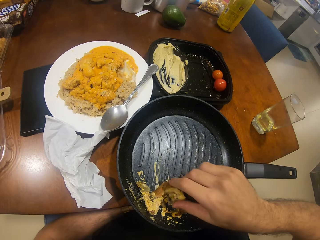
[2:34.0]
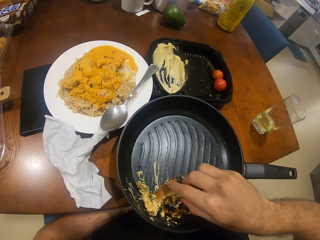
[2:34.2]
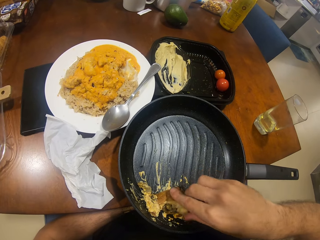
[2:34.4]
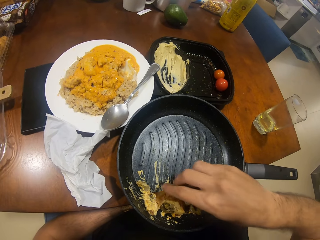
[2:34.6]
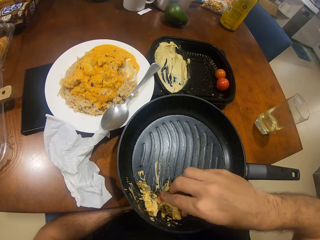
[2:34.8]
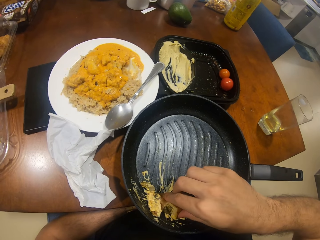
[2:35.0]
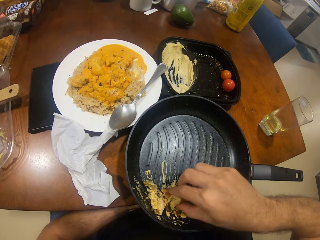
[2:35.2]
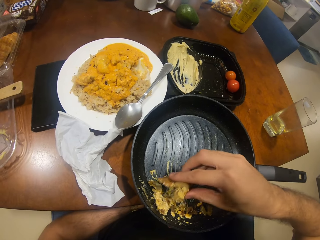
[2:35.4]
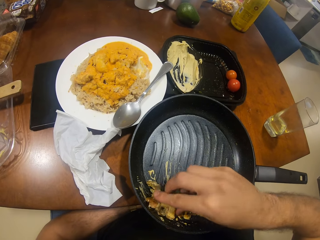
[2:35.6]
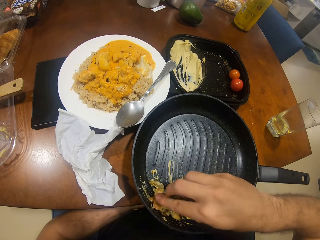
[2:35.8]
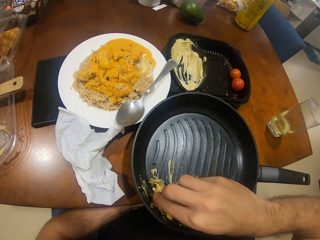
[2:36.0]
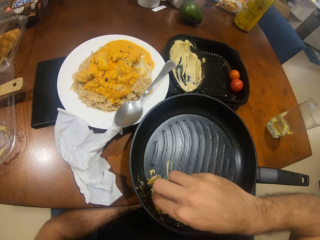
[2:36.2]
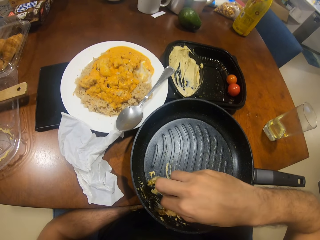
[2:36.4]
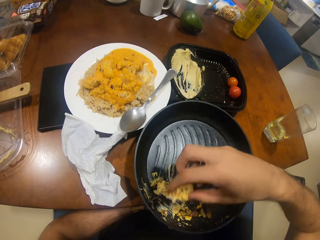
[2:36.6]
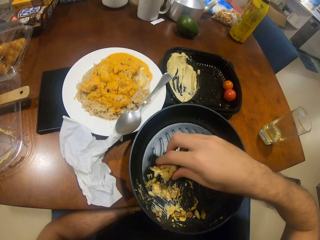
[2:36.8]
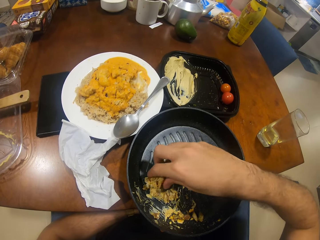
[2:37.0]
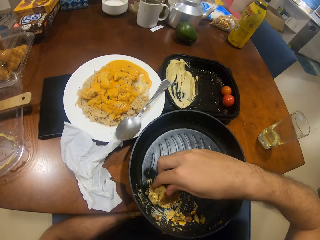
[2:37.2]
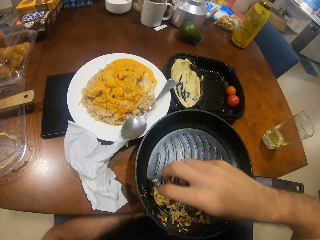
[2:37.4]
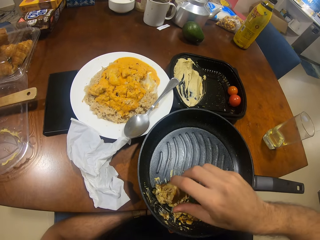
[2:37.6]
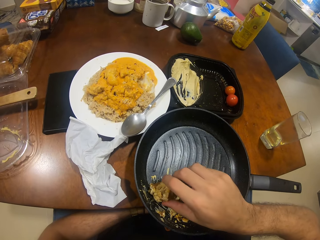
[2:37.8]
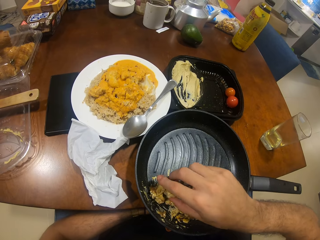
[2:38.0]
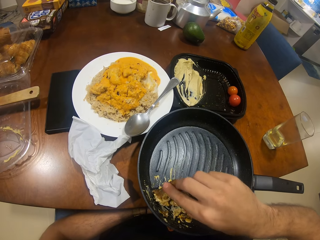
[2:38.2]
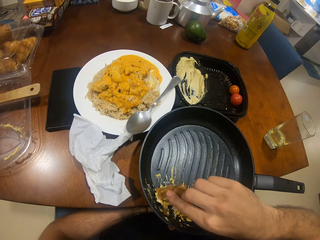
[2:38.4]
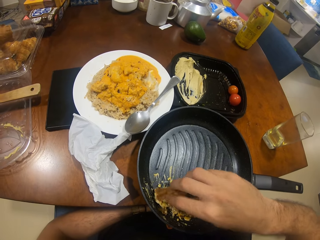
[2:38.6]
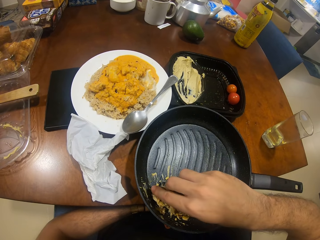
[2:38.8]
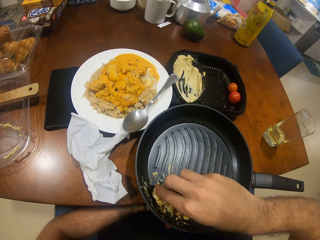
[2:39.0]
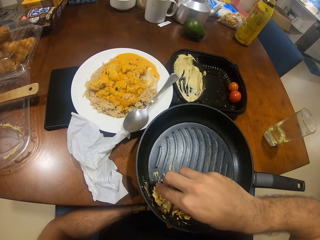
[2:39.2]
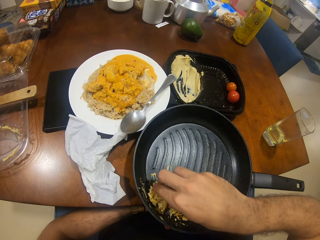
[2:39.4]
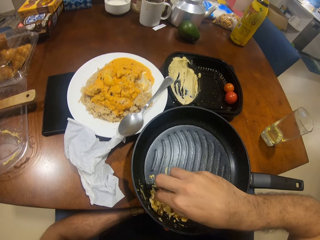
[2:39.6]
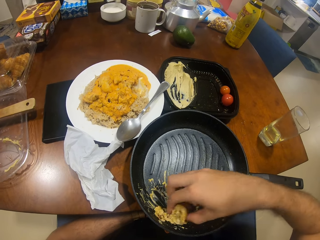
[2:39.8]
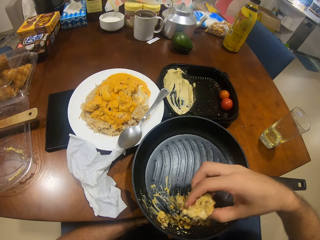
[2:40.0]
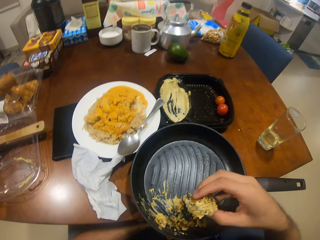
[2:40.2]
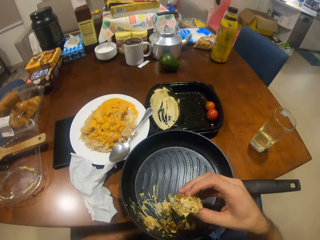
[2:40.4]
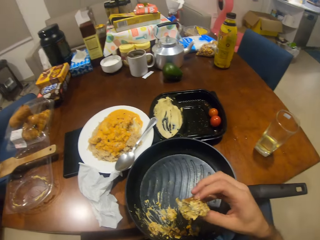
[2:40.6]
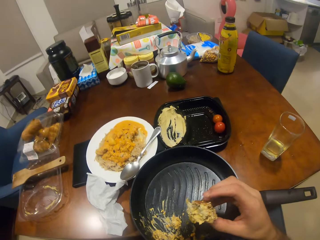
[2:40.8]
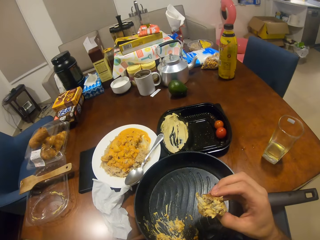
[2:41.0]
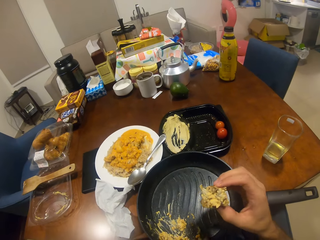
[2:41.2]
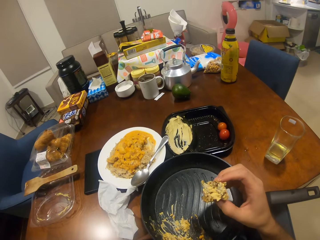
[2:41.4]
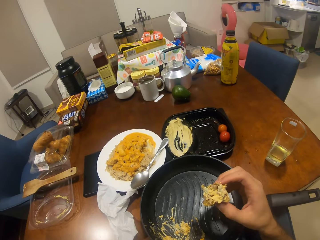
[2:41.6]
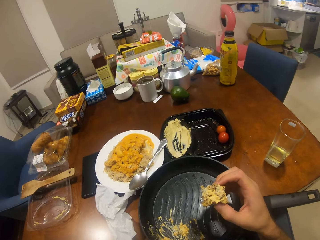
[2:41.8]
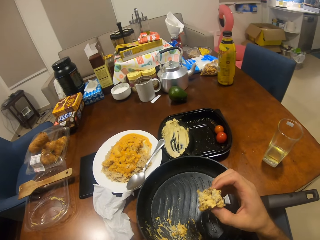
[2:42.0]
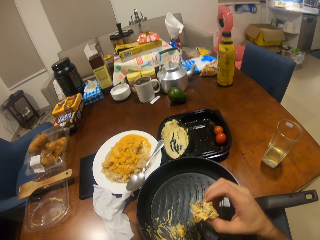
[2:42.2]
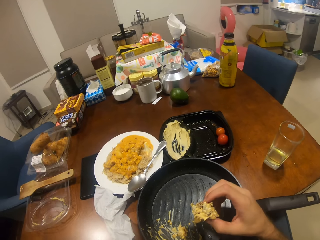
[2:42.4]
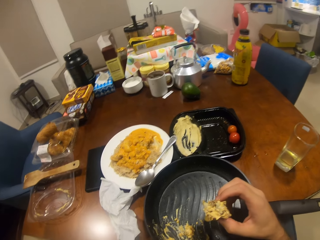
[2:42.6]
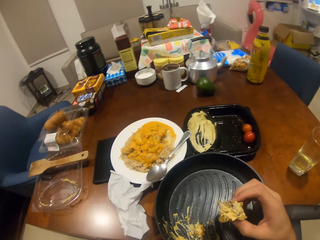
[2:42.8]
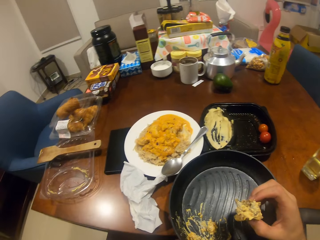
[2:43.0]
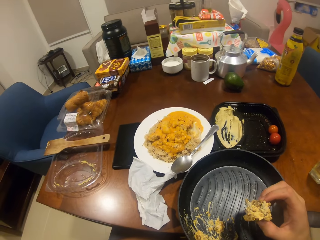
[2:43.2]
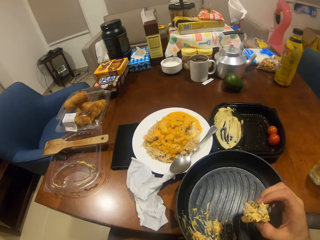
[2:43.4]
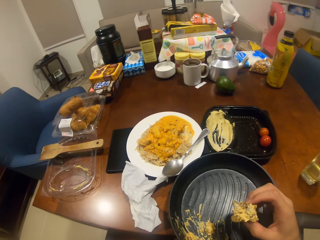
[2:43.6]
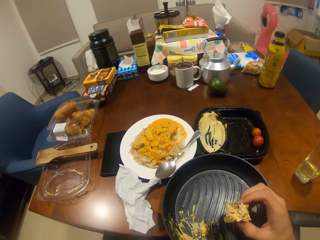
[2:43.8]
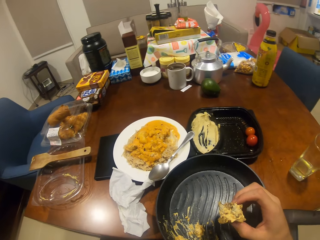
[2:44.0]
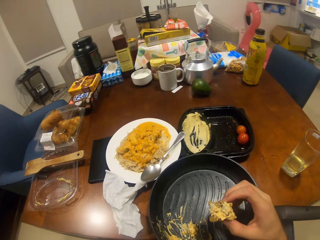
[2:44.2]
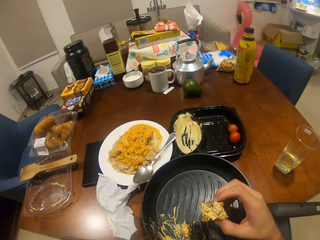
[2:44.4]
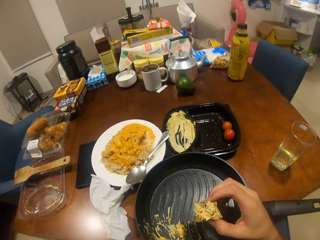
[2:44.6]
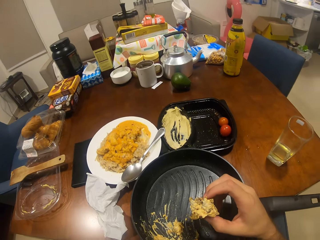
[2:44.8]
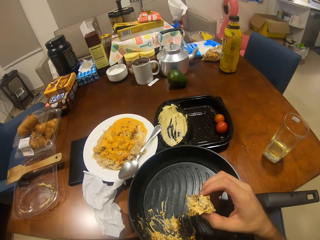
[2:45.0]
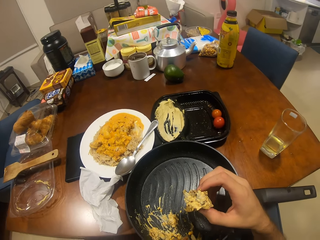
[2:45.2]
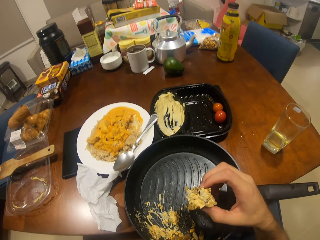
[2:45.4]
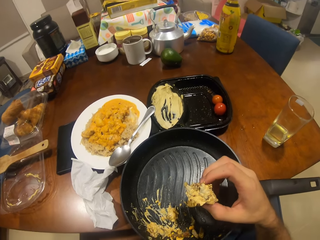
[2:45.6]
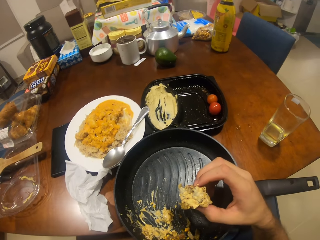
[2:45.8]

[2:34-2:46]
The camera wearer stares at the bread.

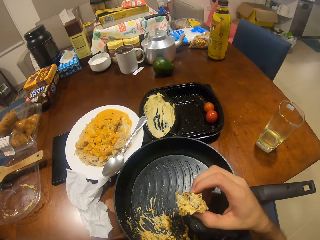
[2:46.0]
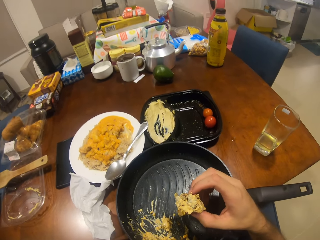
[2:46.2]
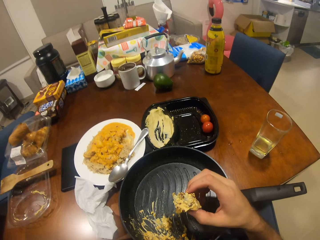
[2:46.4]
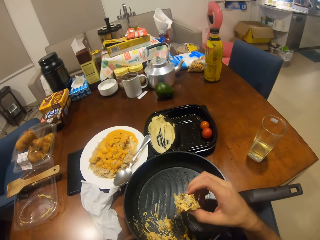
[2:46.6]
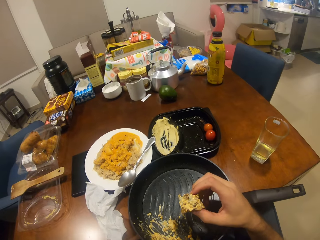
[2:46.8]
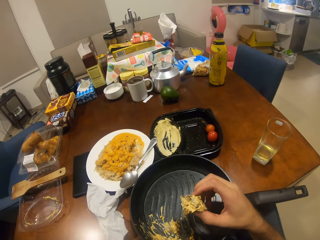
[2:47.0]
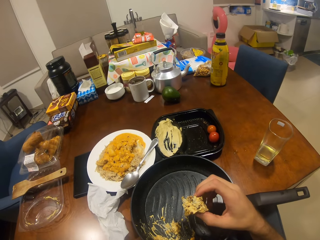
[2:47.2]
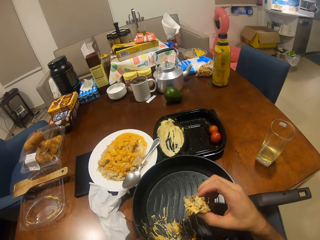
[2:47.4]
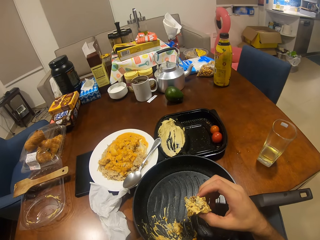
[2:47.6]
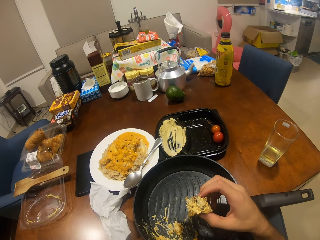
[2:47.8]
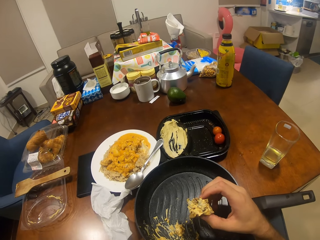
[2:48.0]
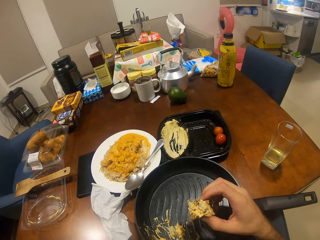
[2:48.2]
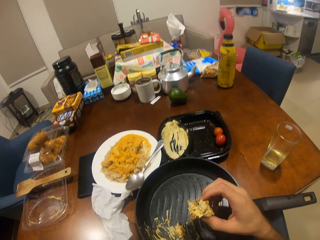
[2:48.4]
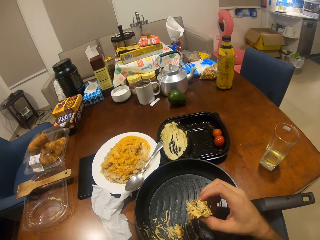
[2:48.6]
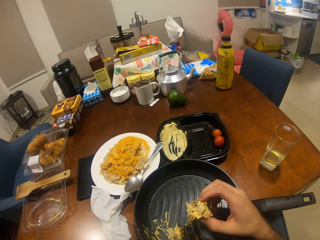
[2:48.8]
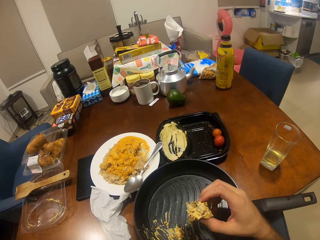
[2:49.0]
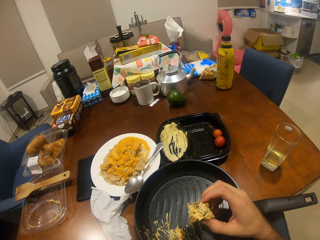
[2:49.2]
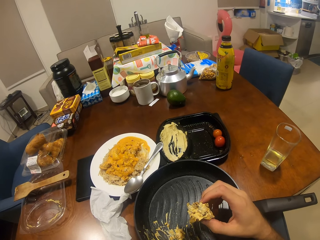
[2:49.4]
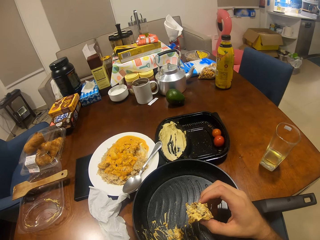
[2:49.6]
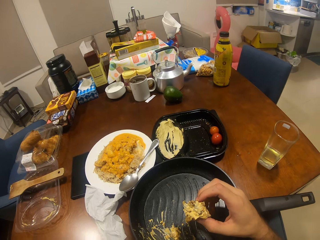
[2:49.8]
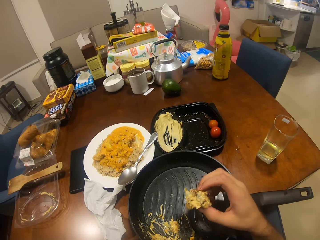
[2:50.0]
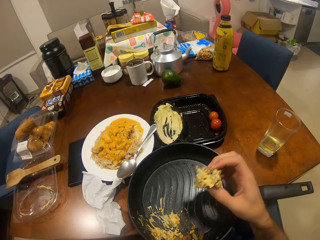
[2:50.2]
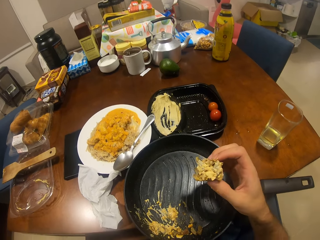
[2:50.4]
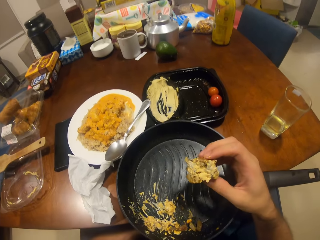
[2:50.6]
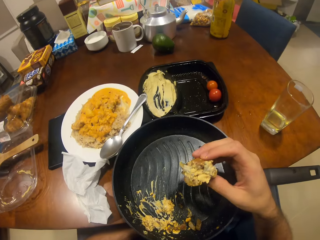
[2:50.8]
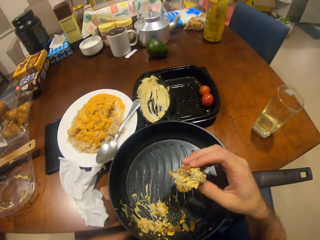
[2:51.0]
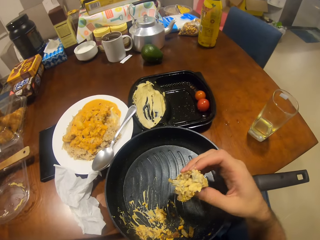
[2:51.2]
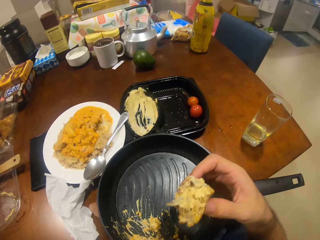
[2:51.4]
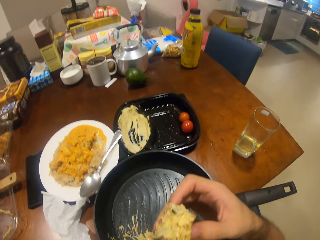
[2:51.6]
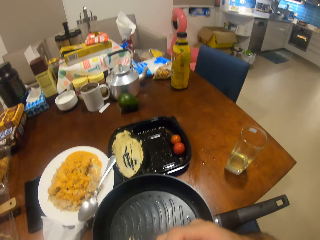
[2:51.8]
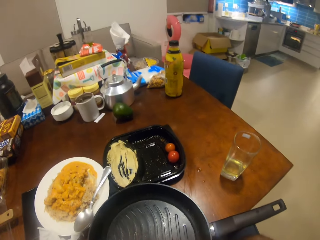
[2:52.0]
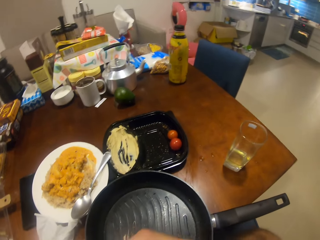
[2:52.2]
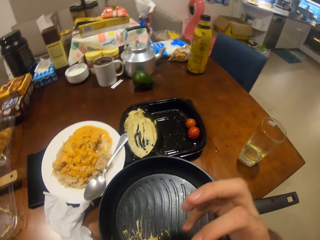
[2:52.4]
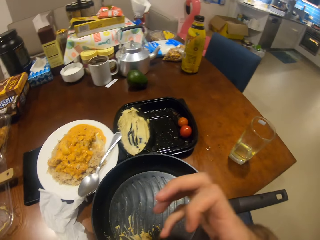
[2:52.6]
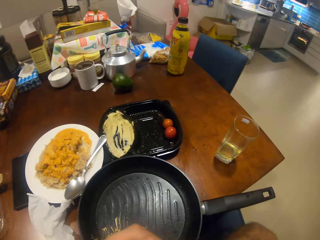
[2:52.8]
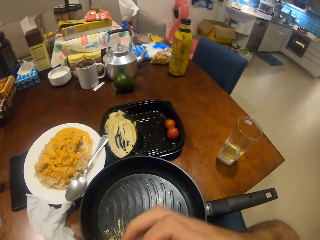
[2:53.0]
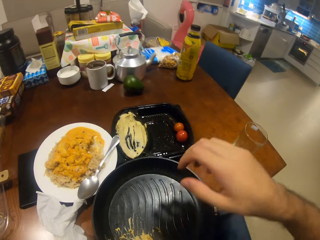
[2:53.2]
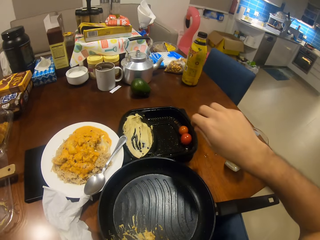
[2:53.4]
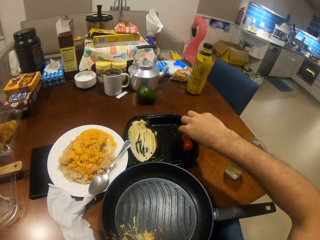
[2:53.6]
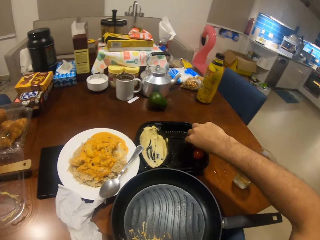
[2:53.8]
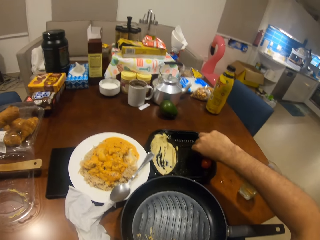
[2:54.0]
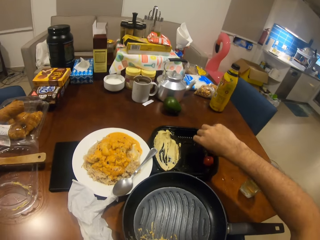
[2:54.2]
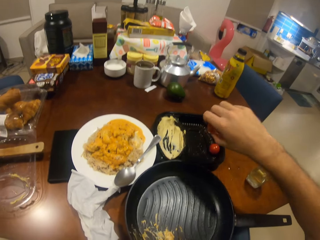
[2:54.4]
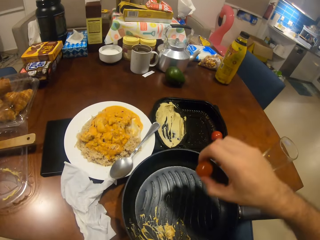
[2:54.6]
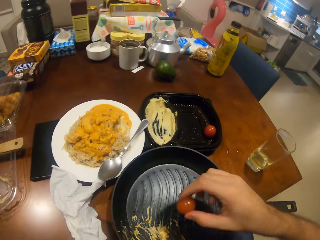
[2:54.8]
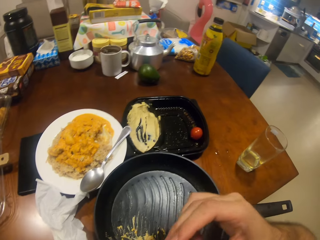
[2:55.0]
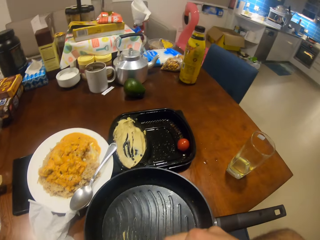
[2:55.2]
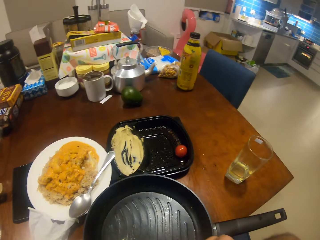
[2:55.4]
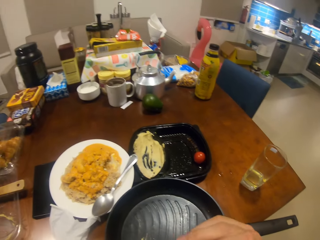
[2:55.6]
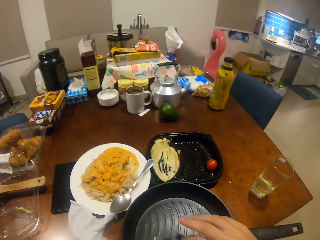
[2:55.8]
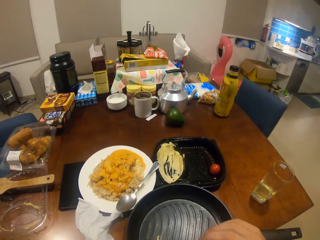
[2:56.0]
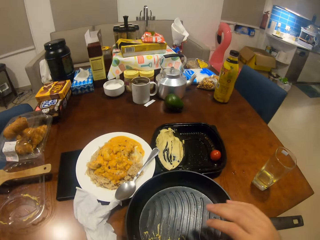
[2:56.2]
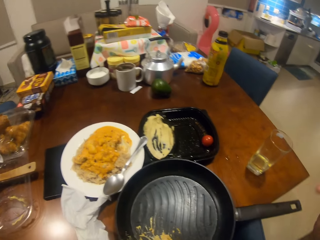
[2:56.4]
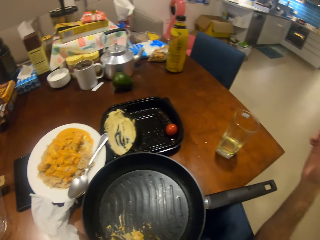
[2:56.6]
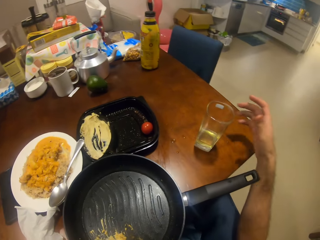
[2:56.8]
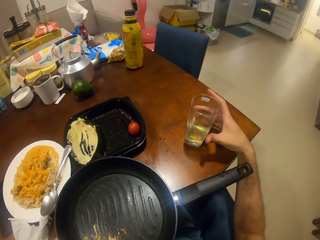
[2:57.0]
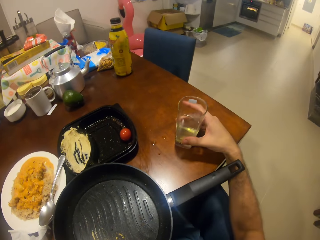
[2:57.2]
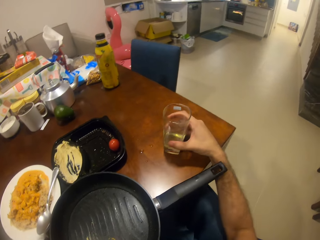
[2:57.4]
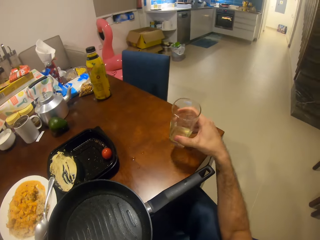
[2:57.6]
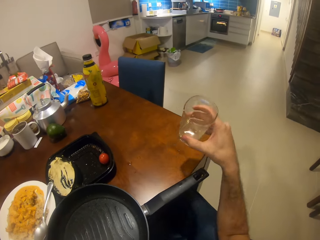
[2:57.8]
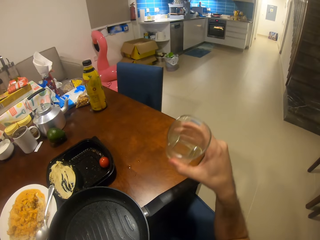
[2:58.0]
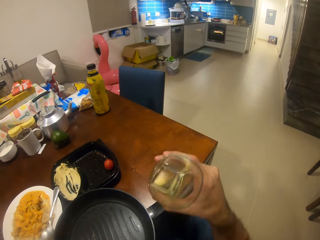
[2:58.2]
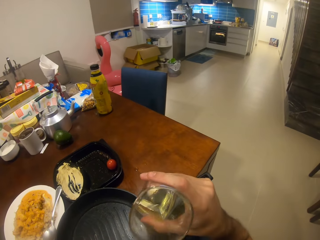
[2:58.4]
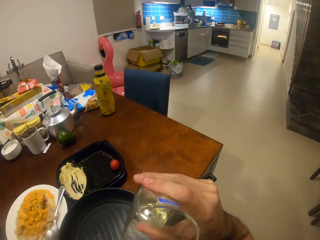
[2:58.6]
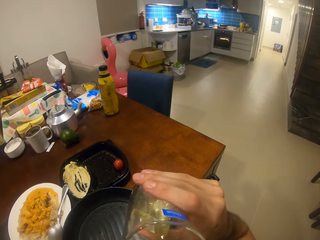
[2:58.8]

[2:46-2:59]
The camera wearer puts the bread in the mouth. They pick the fruit and eat the fruit. They pick up a glass of juice and drink the juice from the glass.
